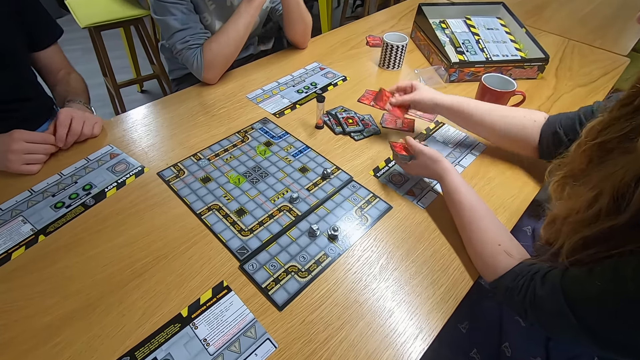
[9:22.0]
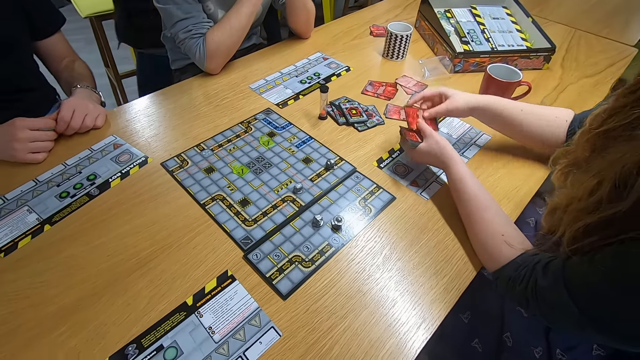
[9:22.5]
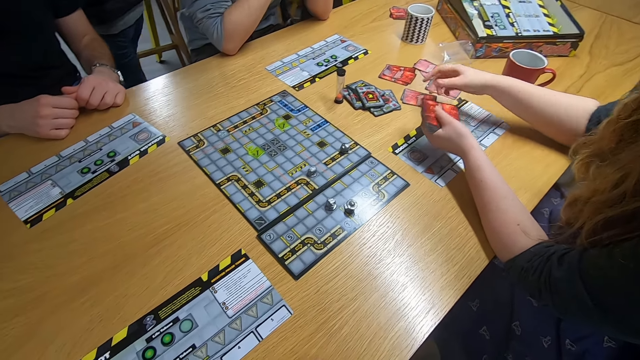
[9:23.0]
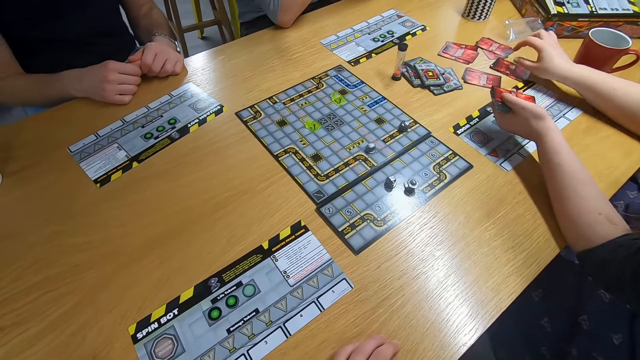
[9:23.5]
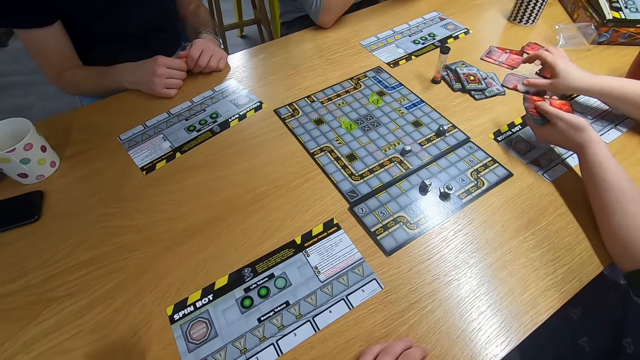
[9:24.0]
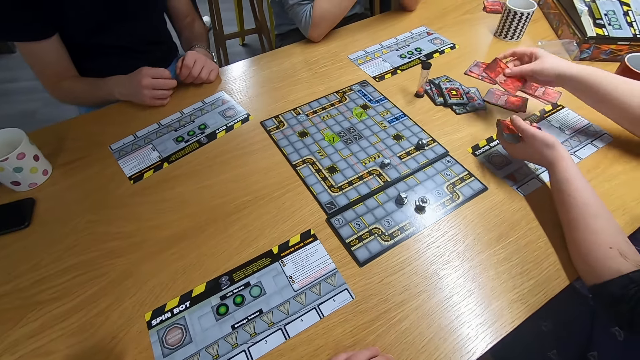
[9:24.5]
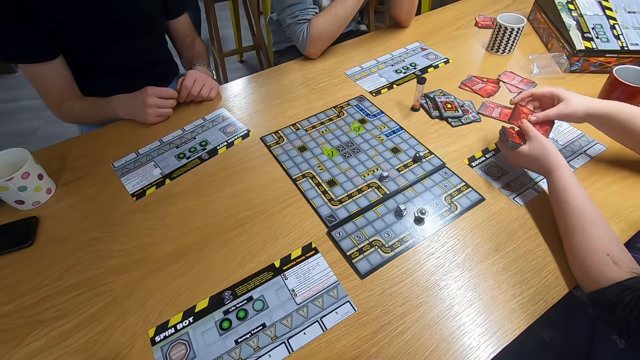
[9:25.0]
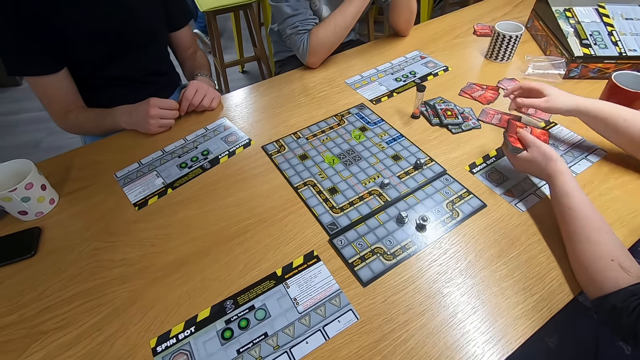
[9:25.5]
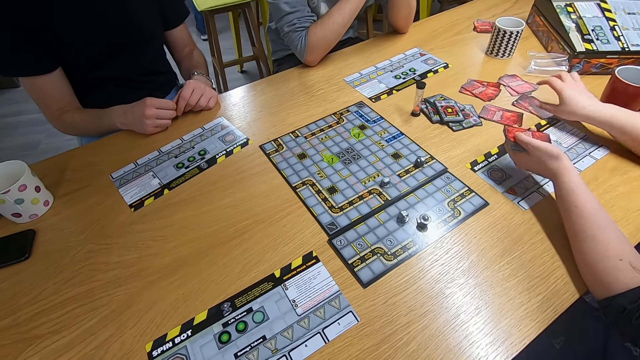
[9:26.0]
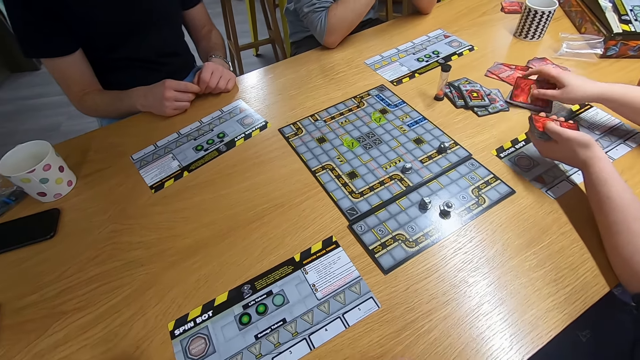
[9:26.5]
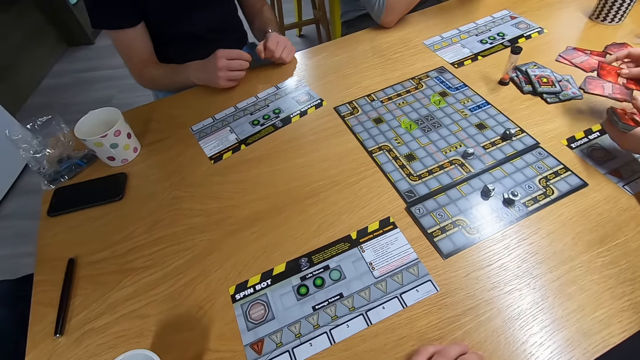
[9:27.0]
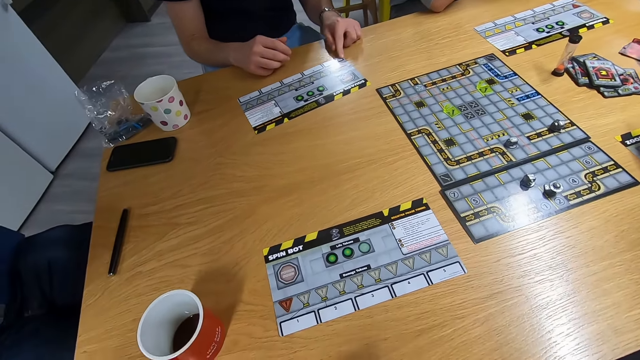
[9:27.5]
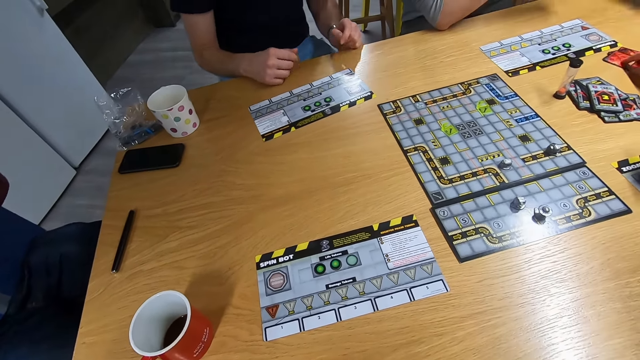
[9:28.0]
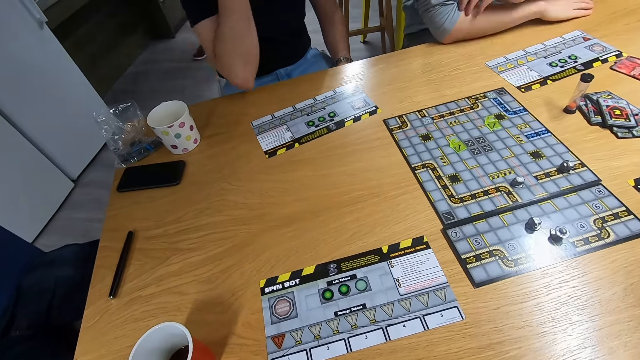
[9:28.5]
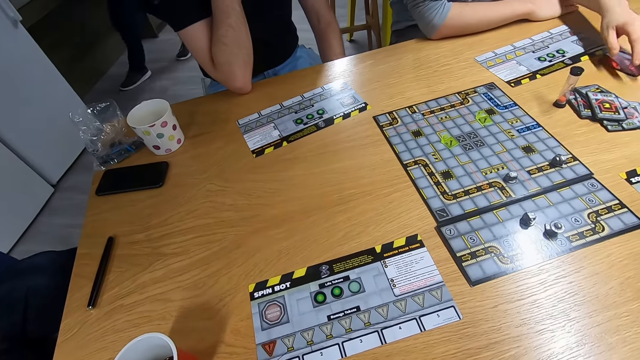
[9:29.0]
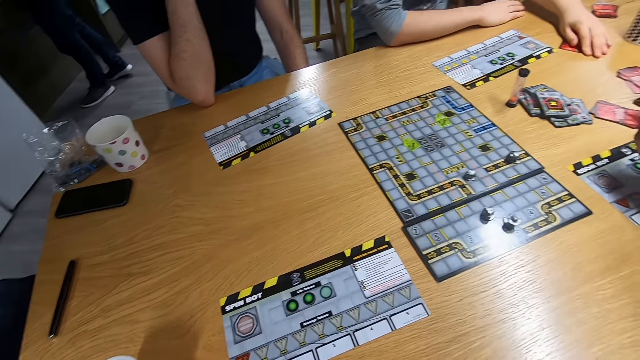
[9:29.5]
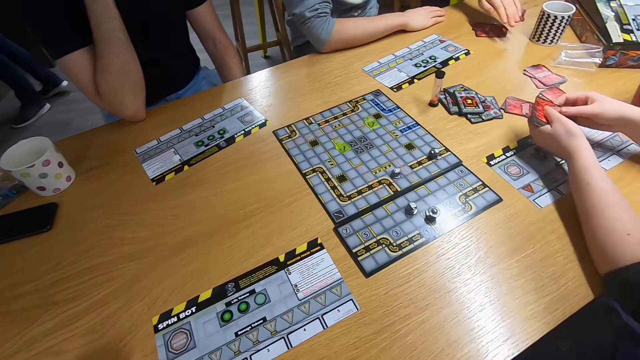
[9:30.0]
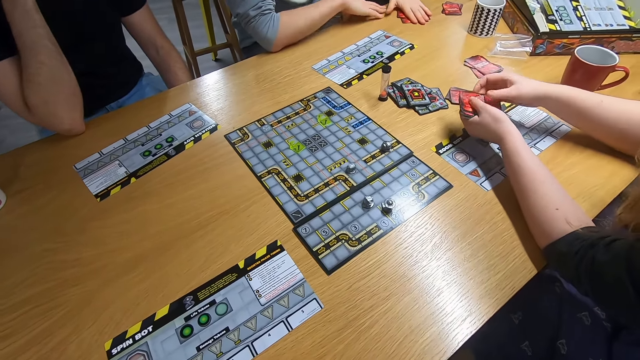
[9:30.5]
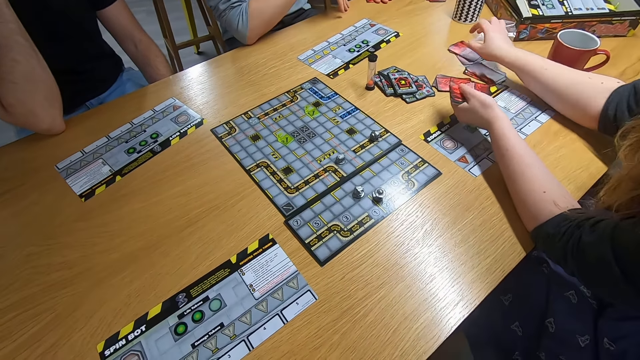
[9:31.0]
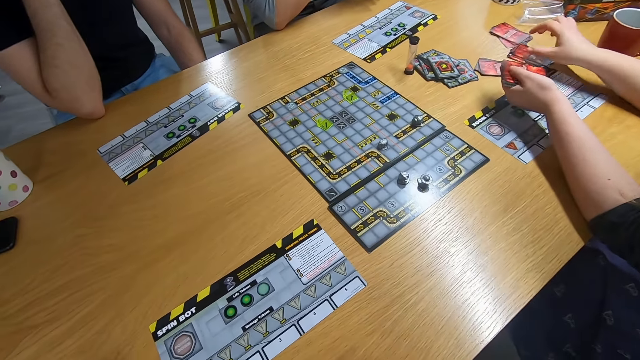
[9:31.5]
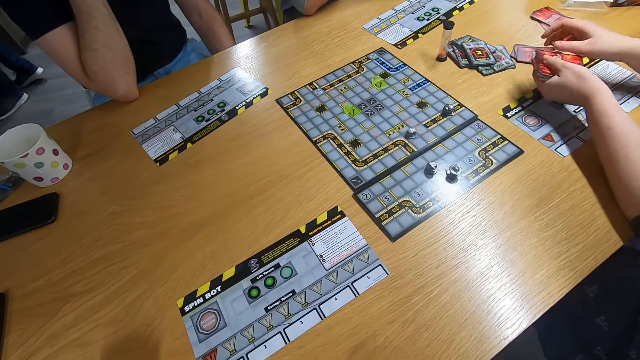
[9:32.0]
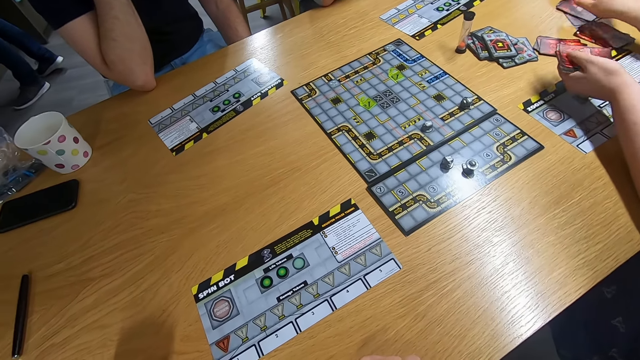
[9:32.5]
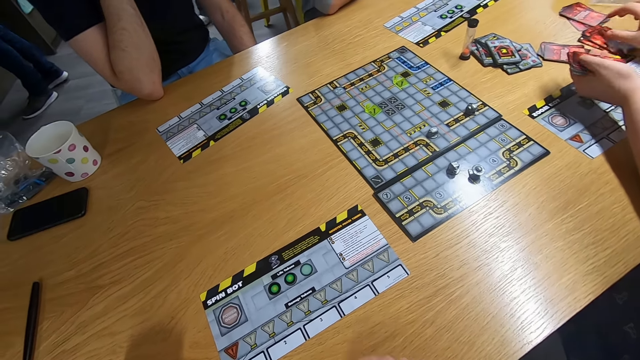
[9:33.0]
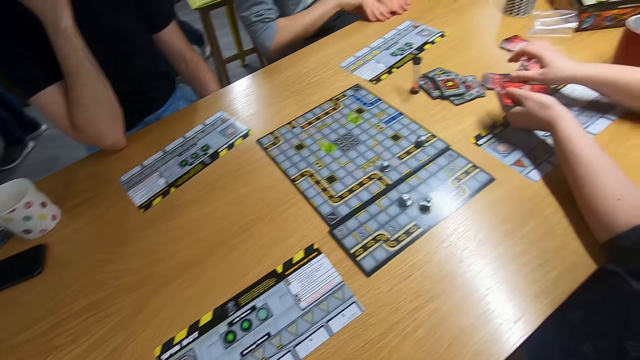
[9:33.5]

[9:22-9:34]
Another lady walks in the room. The camera wearer stares at the desk. The first man swings the left hand and touches something. The other man swings the left hand and pulls the cards with the left hand. The first lady shuffles the cards.

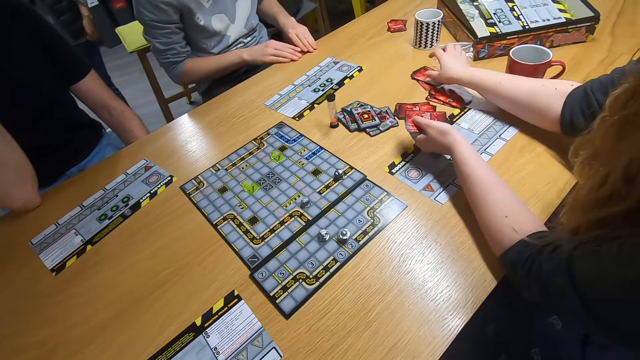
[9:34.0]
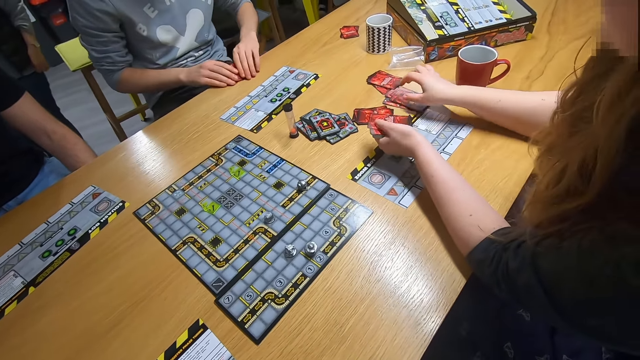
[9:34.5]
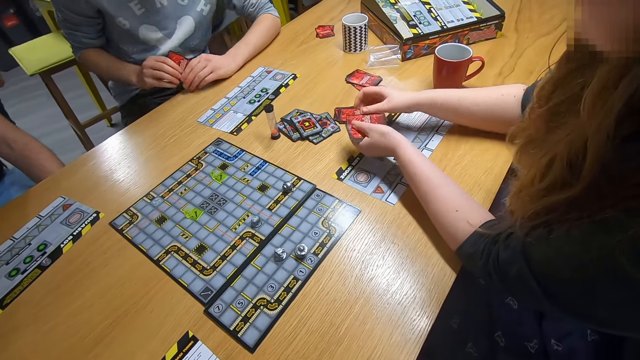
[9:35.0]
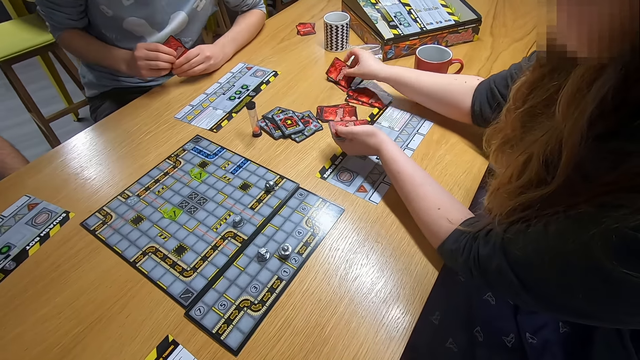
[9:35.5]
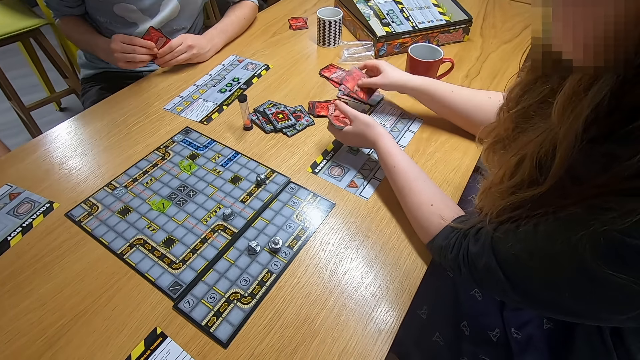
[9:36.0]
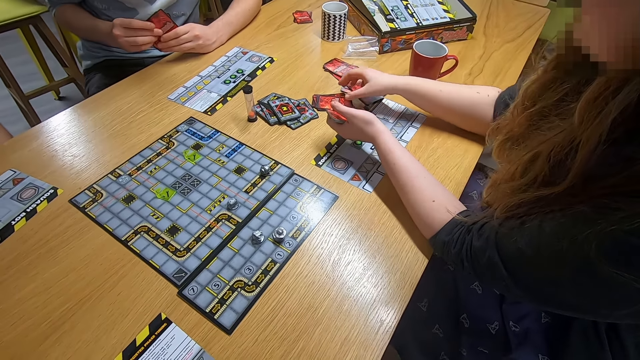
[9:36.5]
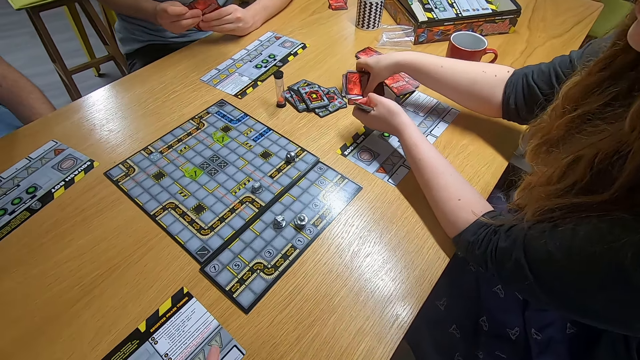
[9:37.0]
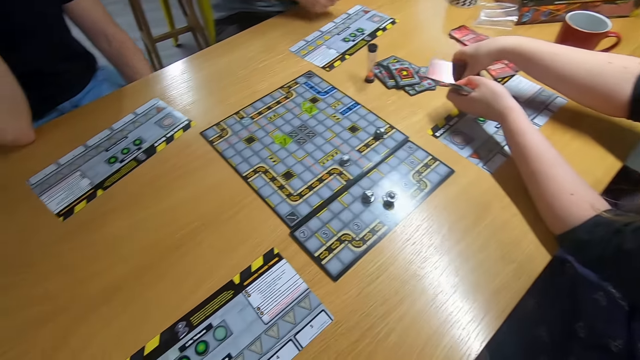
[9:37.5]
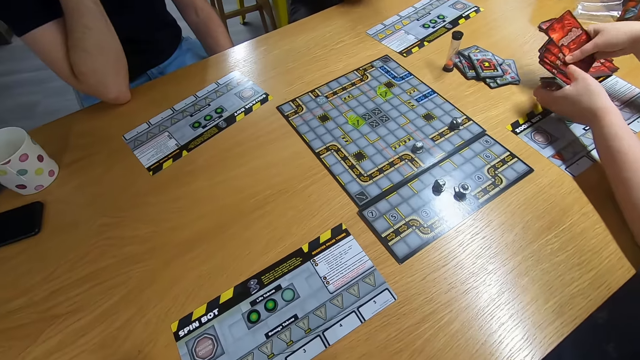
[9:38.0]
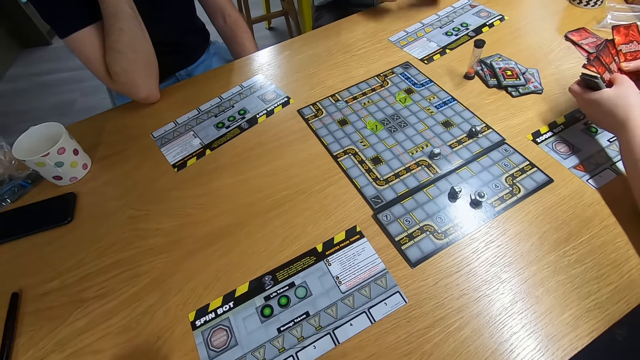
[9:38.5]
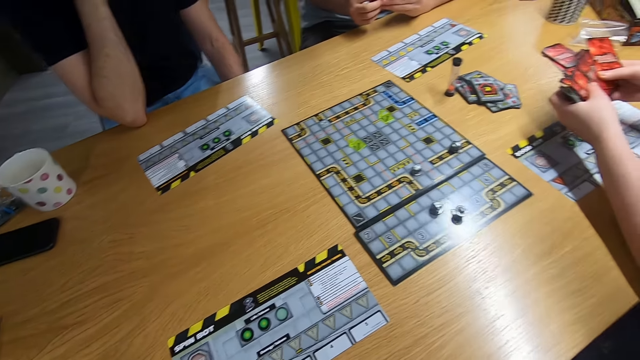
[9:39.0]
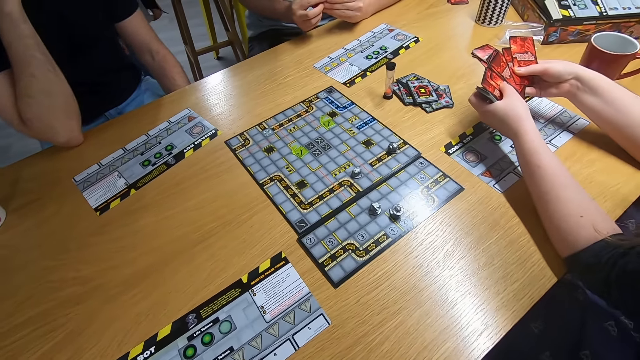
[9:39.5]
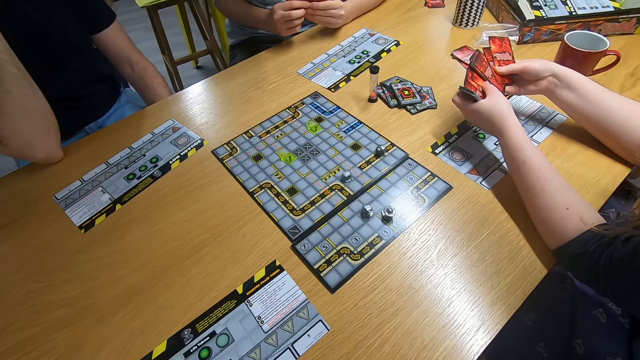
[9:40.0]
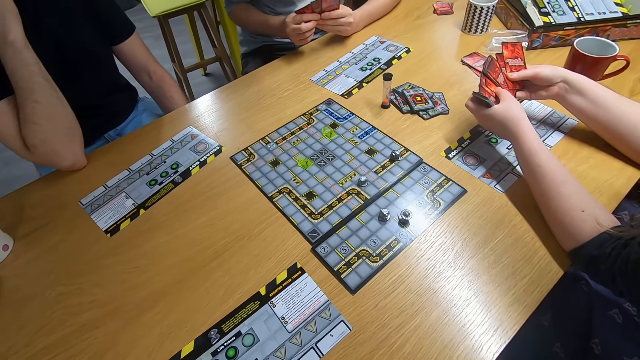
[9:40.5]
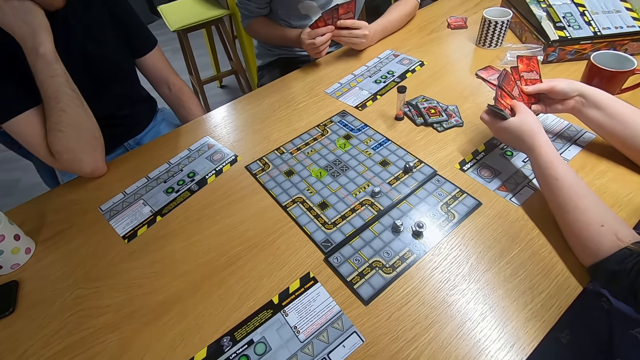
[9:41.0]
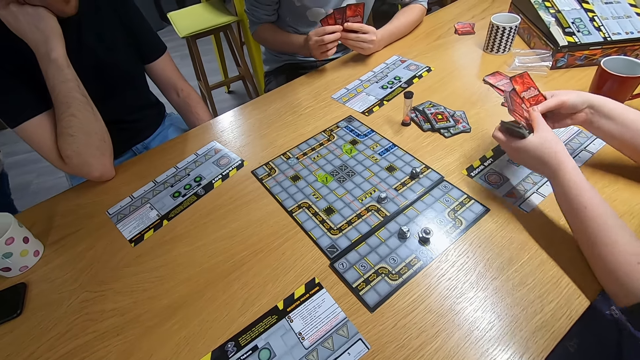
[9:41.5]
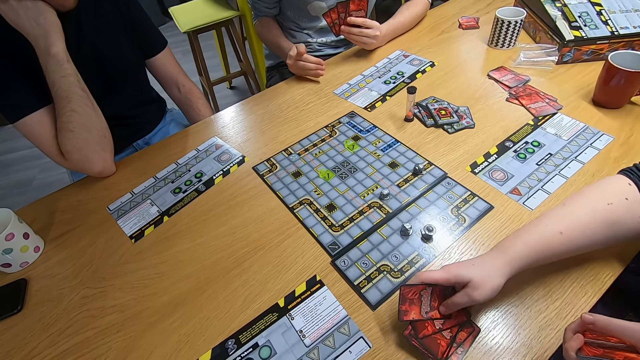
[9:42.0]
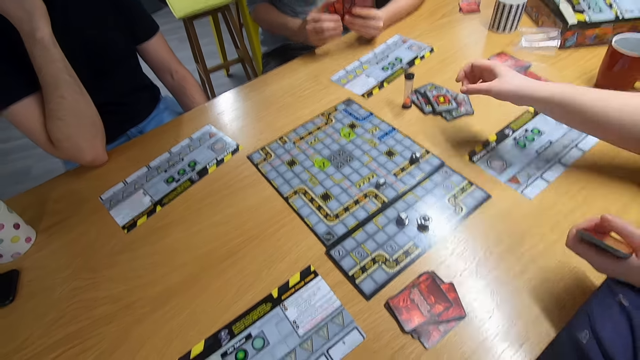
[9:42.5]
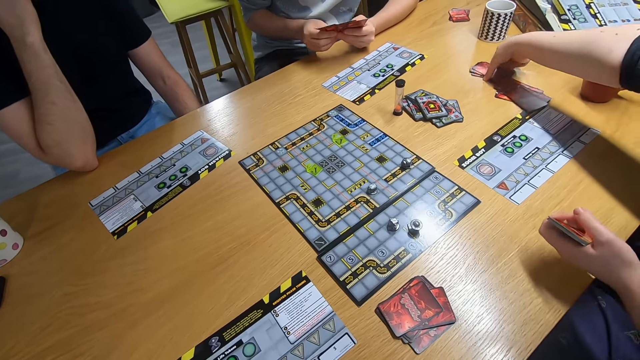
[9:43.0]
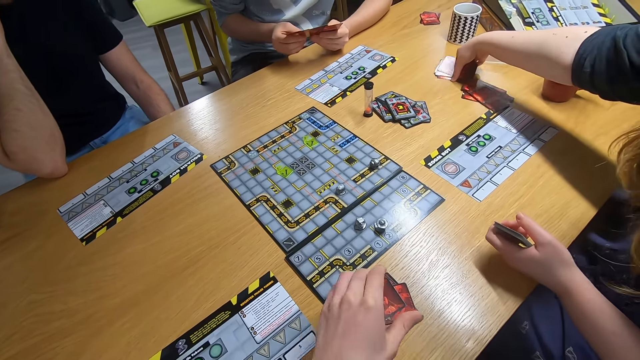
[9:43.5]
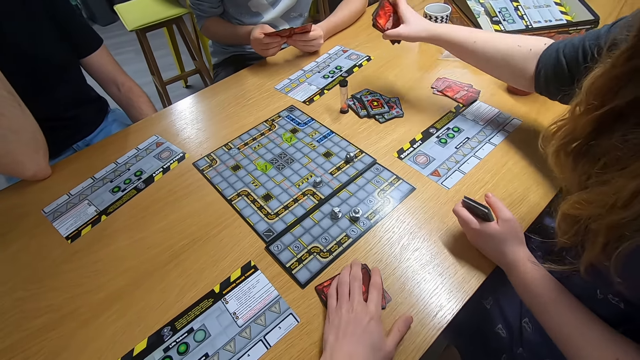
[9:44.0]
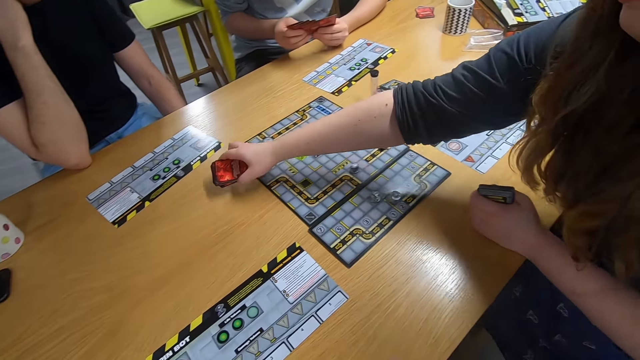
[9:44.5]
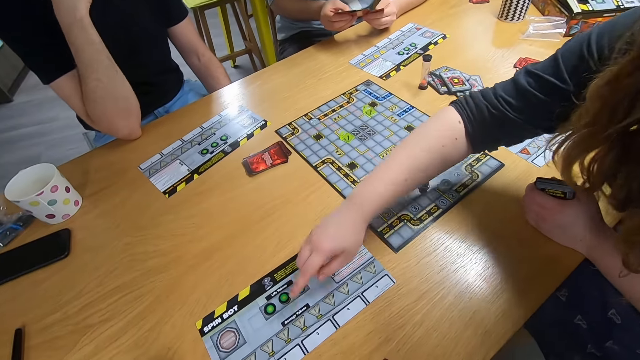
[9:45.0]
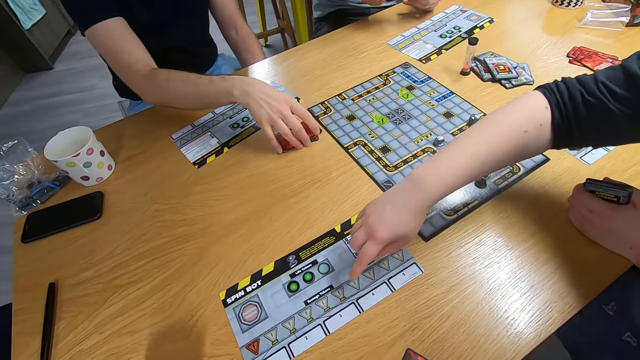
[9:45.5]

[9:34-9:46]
The other man moves the body. The first lady shuffles the cards, picks the cards with the right hand and touches the cards with both hands. The man spreads the cards on the hands. The first lady drops the cards on the desk and picks the cards with the right hand. The camera wearer picks the card on the table with the left hand. The first lady drops the cards on the desk and touches the instruction sheet.
